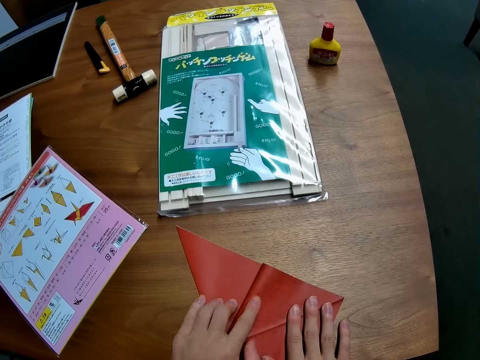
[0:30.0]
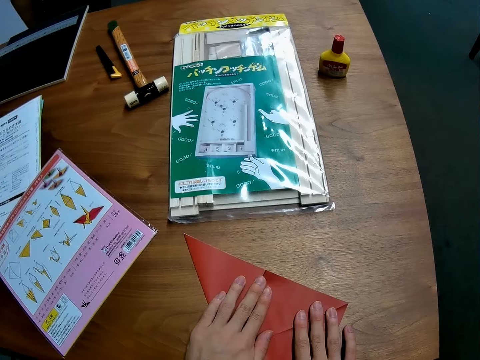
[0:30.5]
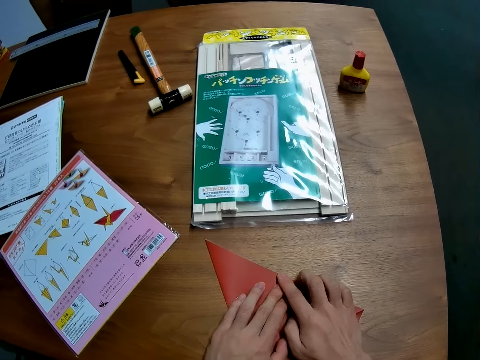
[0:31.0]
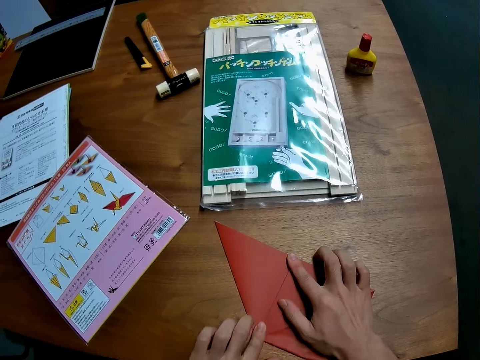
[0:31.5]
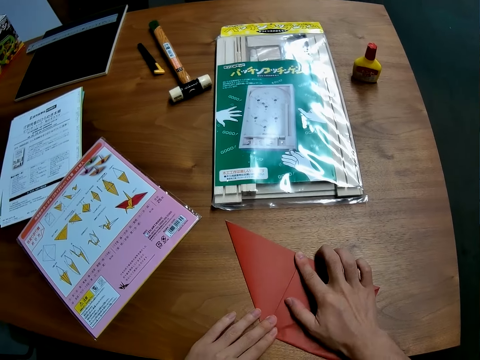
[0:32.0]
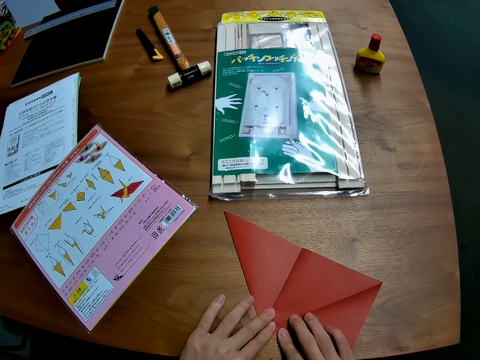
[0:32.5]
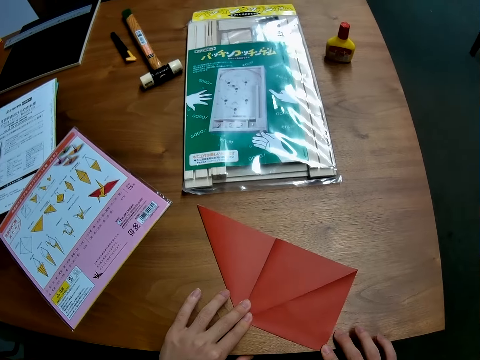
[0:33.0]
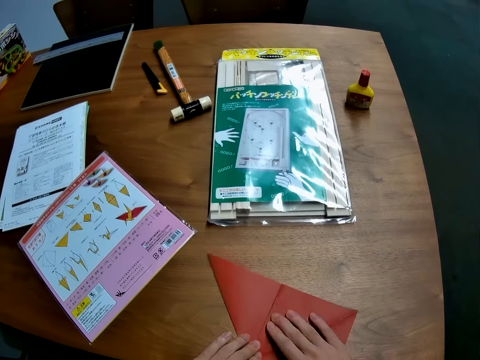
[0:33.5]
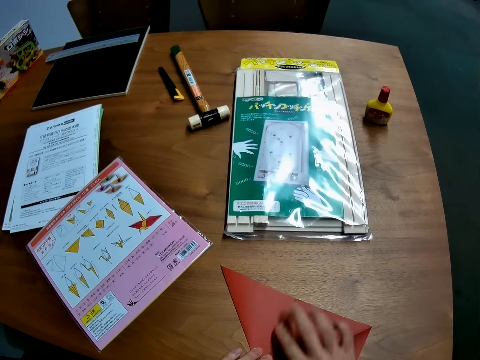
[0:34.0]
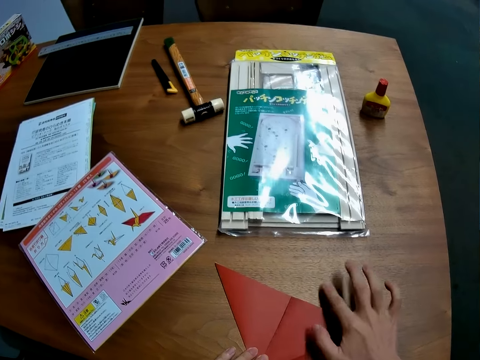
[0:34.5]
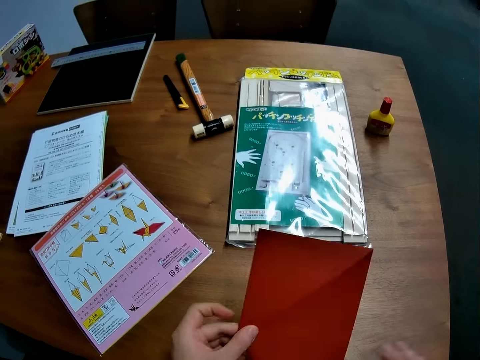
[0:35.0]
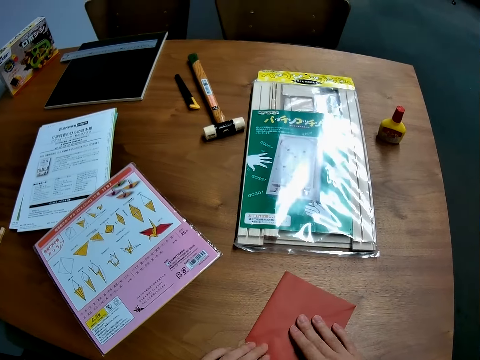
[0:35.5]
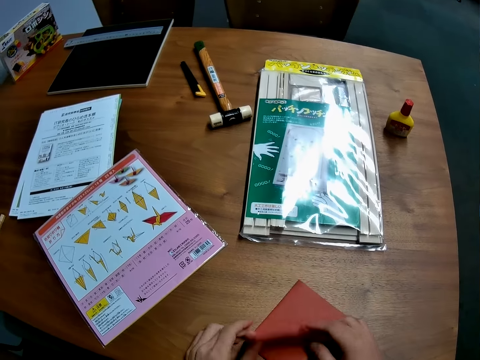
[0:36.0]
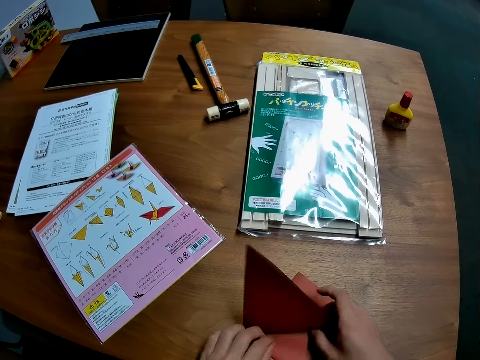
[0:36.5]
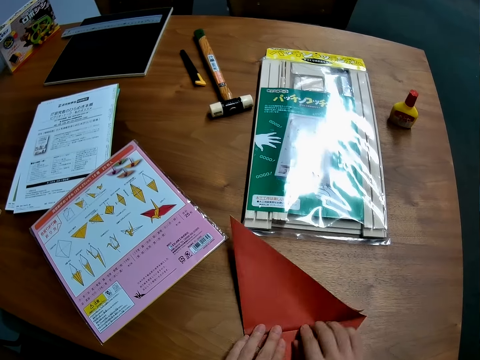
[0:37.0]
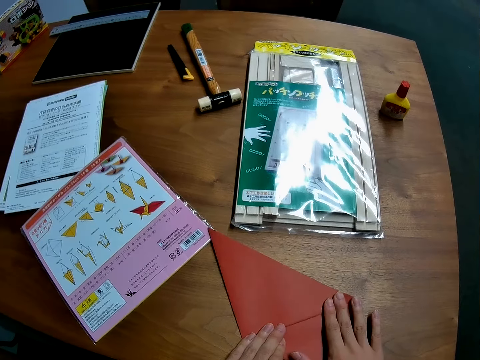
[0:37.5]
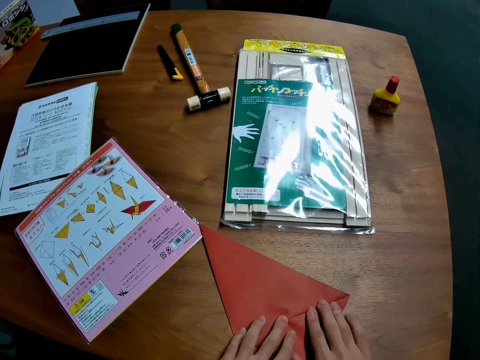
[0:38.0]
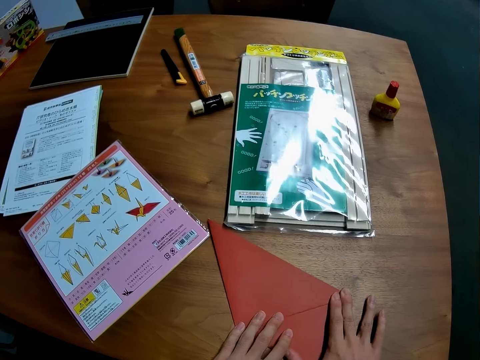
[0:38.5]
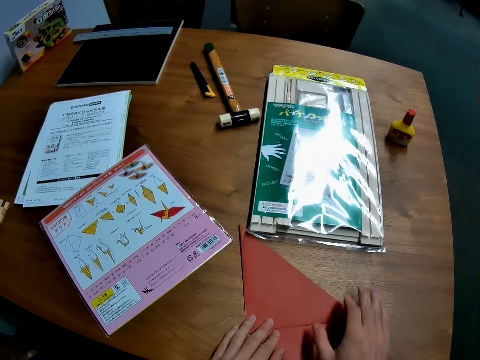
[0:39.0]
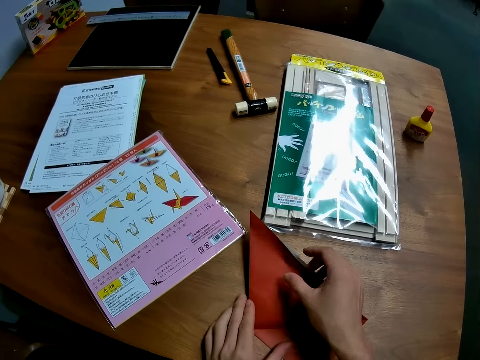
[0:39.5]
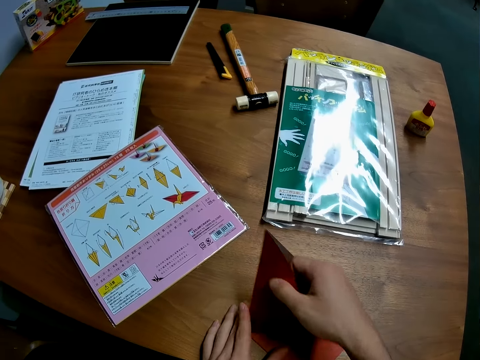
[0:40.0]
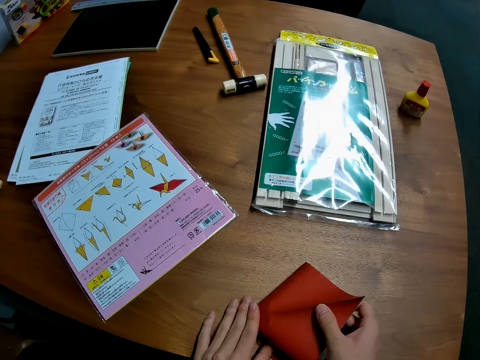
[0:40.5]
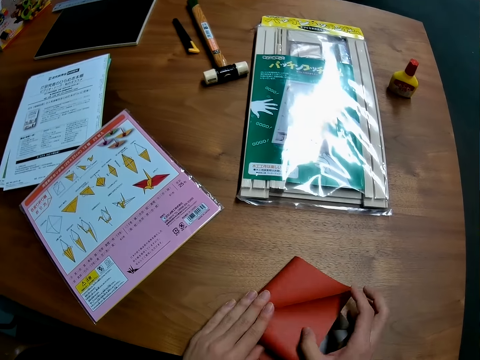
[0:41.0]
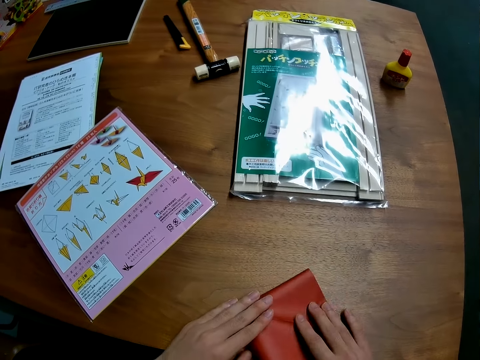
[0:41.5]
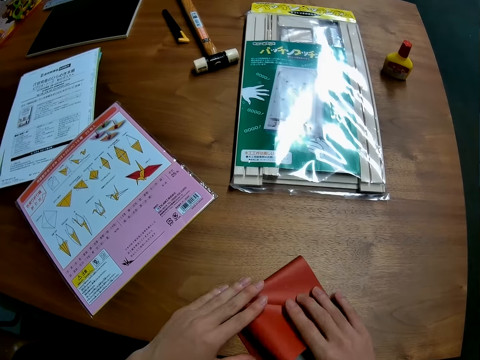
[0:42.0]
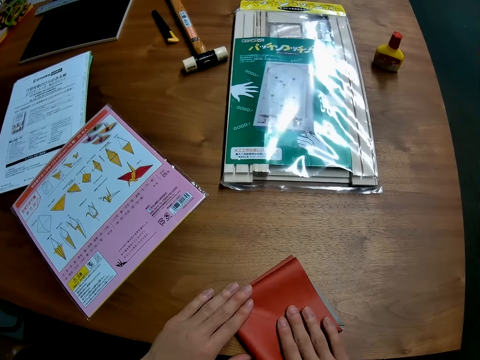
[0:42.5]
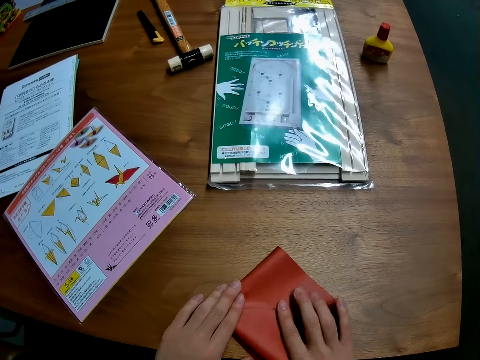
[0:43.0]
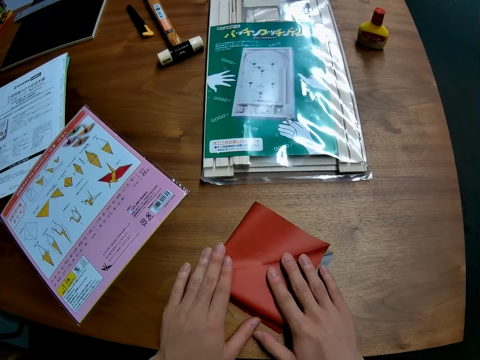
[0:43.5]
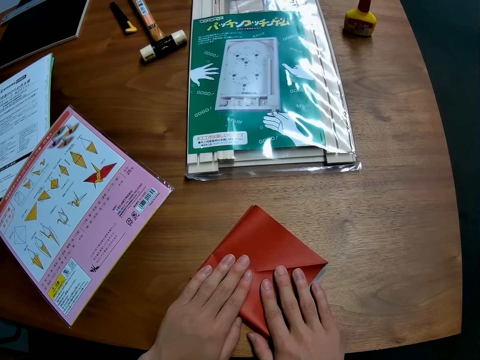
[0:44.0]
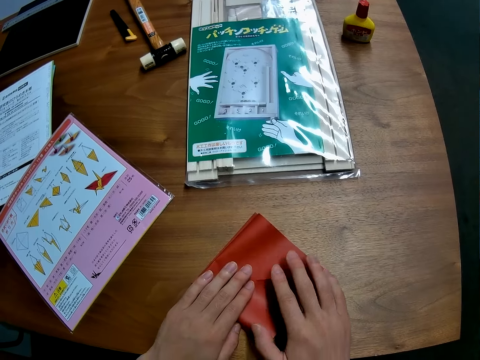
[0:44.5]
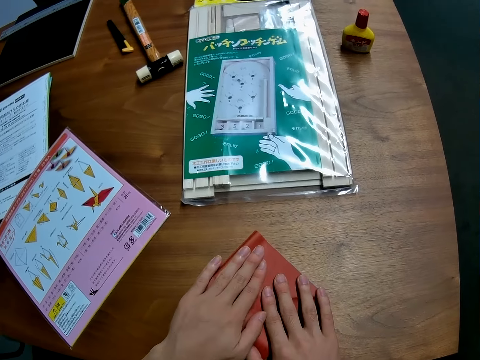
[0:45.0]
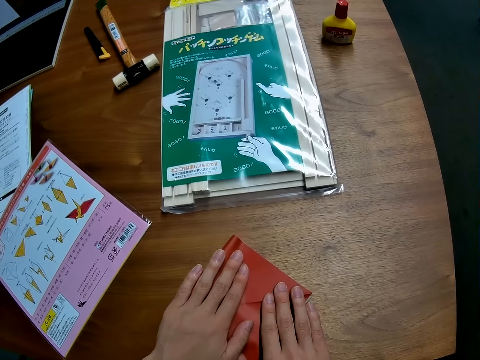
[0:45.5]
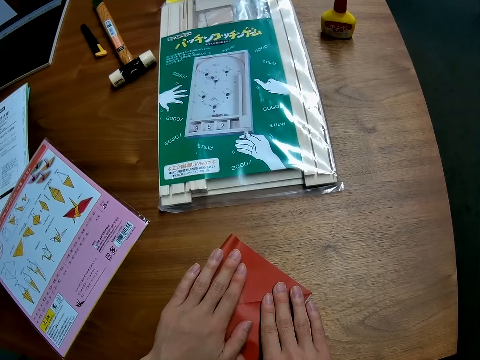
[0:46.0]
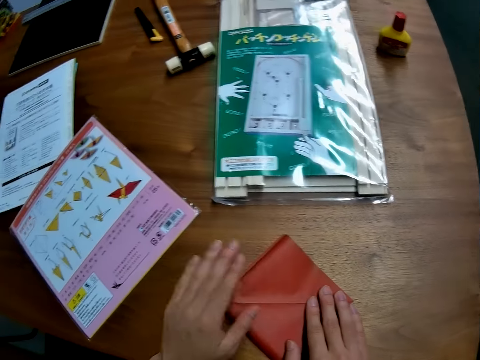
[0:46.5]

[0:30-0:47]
The camera wearer turns the red paper over. They turn part of the paper. They flatten the paper. They fold the red paper again. They unfold the paper. They flatten the paper. They move the paper.

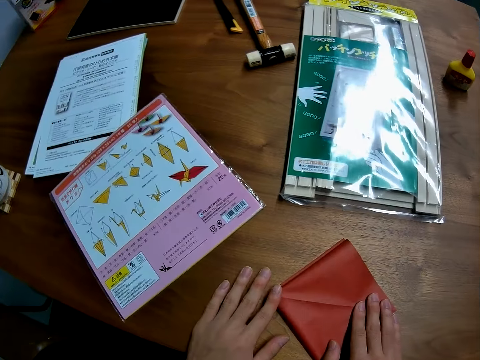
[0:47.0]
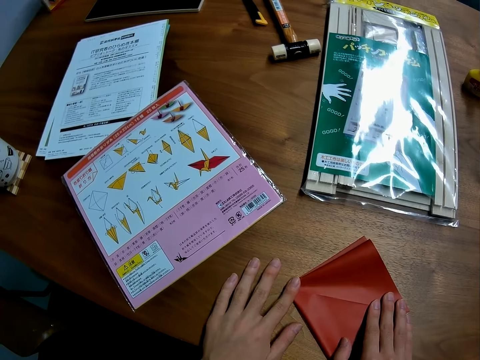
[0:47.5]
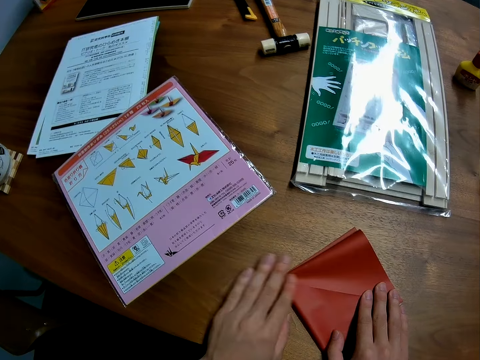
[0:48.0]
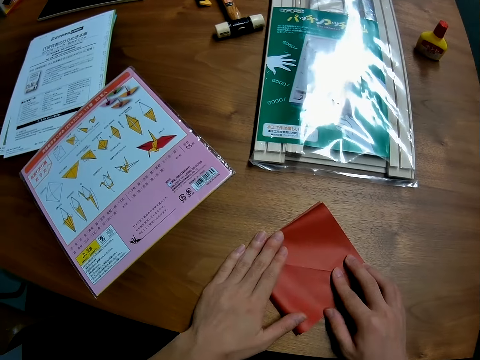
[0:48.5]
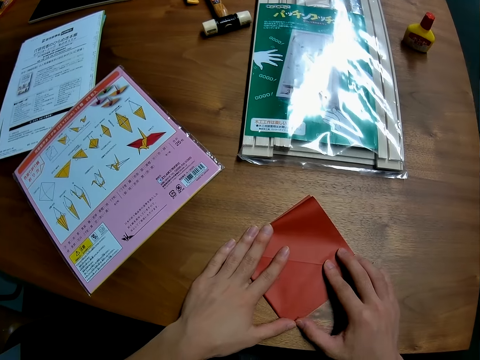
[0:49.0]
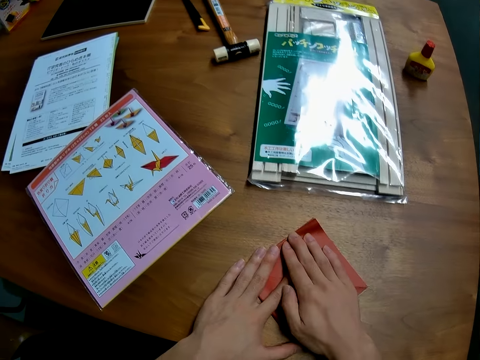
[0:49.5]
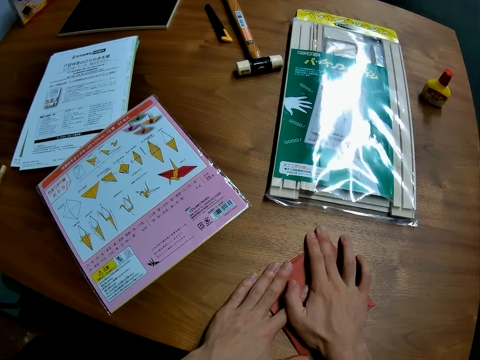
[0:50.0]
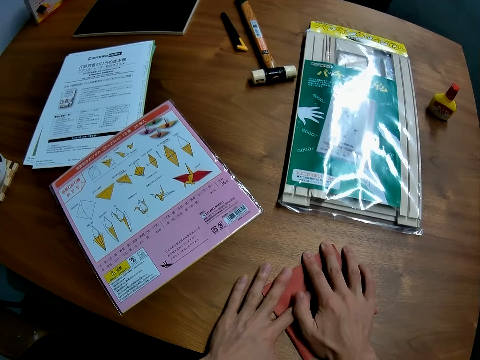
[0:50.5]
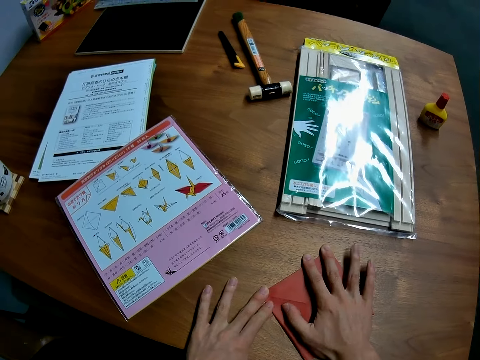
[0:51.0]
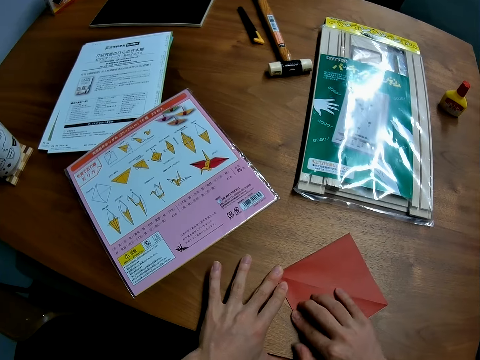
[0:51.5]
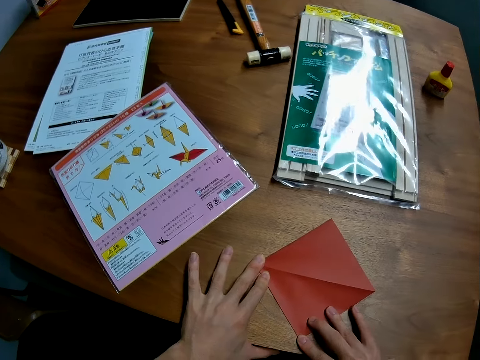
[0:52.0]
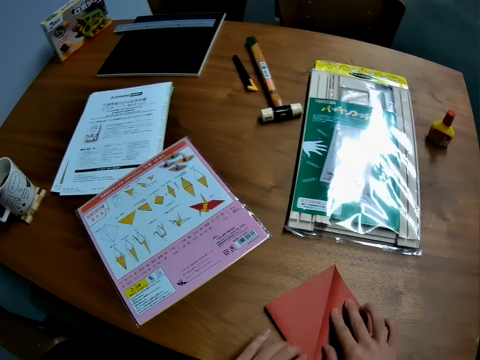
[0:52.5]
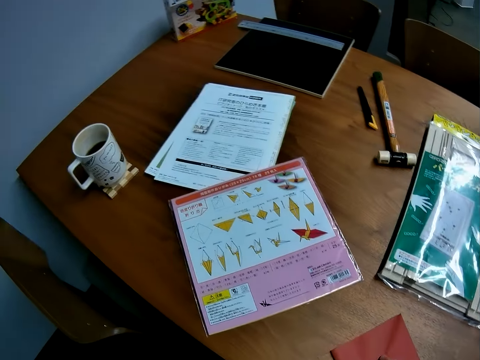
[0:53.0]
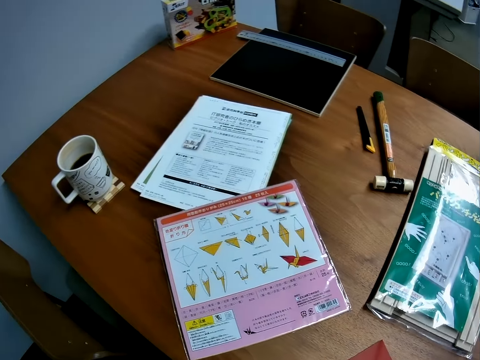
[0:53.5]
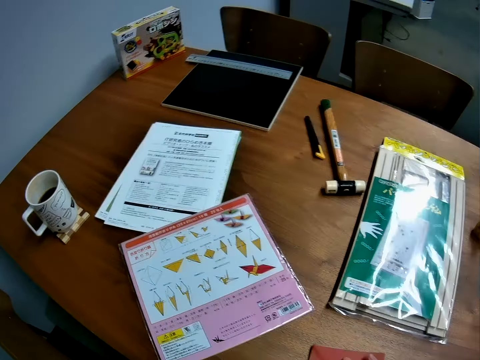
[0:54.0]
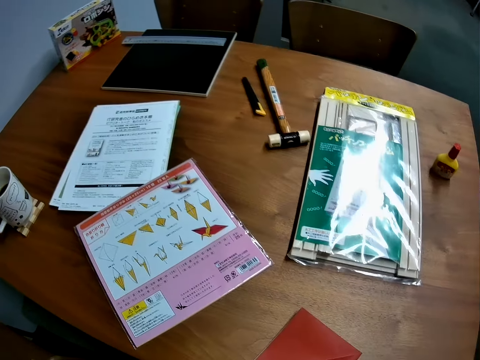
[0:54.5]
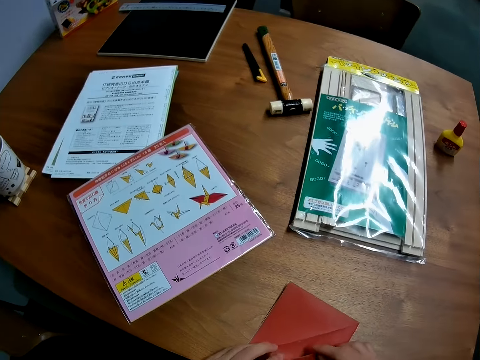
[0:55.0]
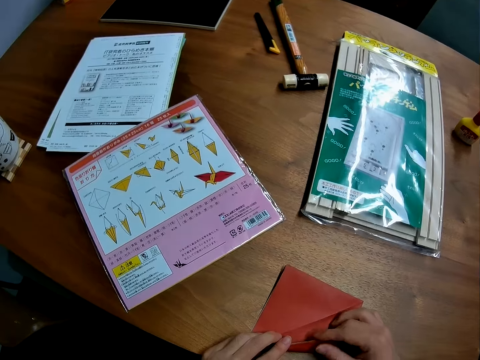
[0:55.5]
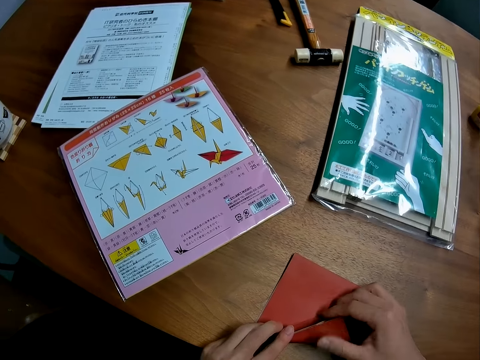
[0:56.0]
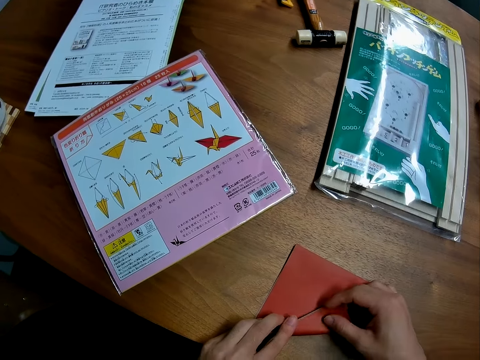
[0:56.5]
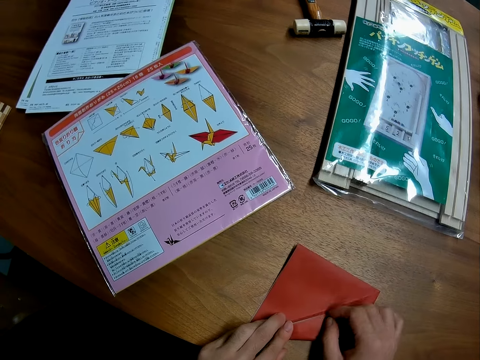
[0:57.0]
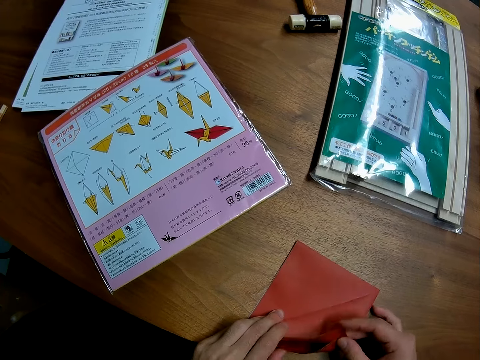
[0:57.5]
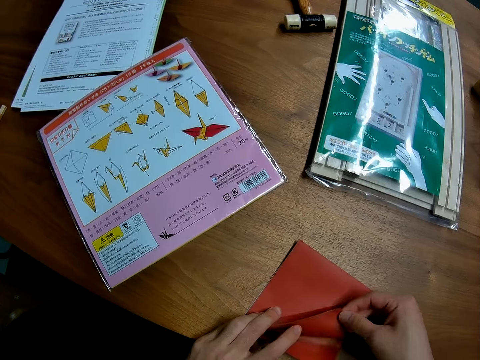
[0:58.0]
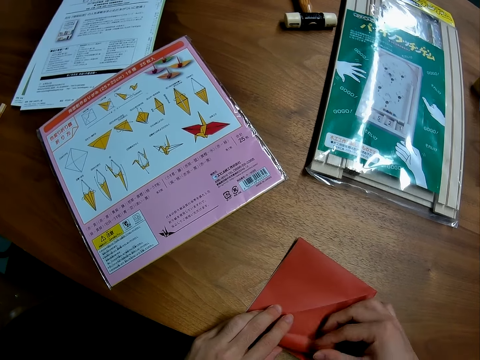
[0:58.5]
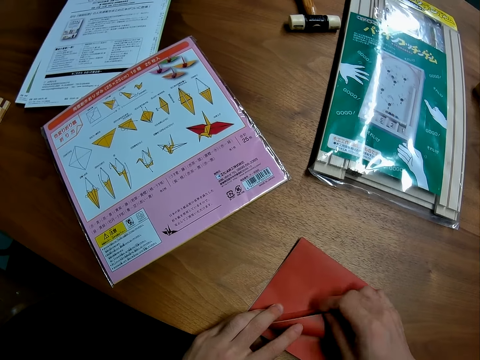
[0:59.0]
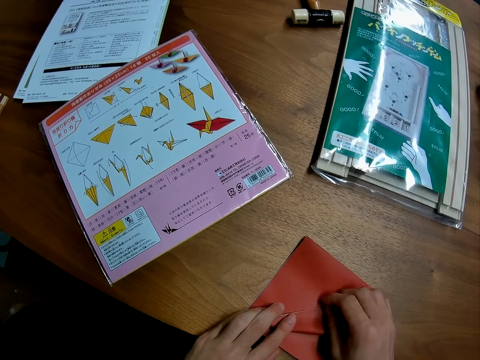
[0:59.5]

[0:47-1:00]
The camera wearer turns the paper. They turn the paper again. They continue to fold the red paper. They separate the paper. They fold the paper.
